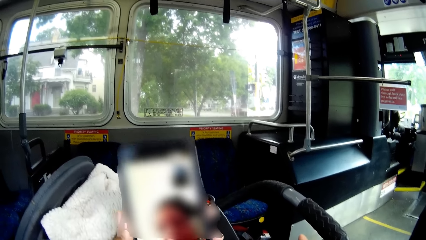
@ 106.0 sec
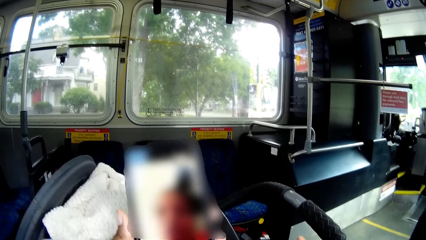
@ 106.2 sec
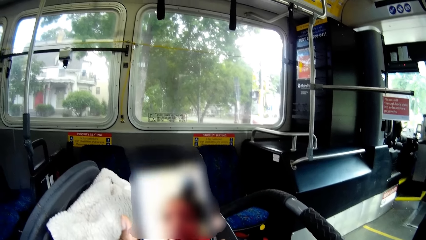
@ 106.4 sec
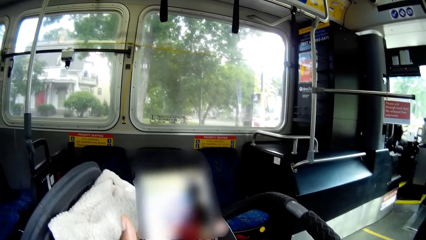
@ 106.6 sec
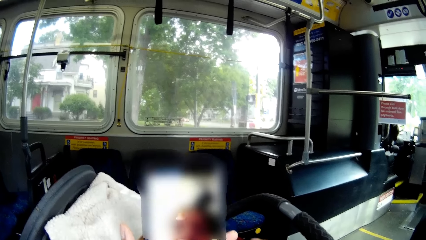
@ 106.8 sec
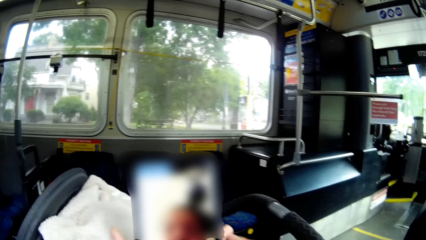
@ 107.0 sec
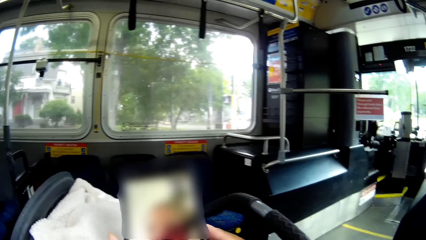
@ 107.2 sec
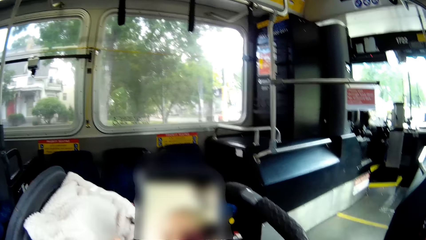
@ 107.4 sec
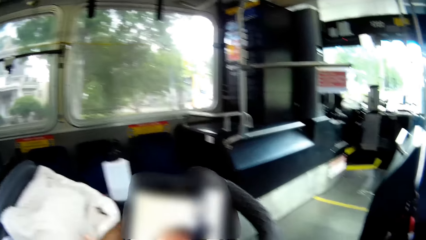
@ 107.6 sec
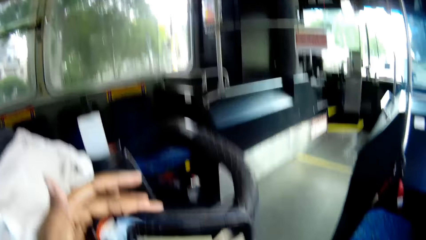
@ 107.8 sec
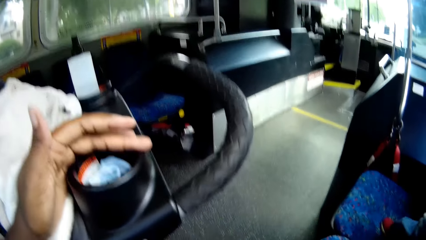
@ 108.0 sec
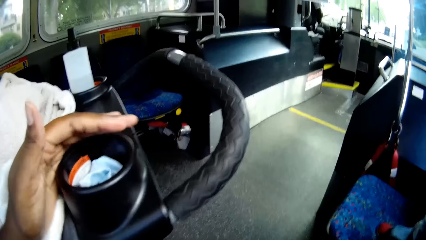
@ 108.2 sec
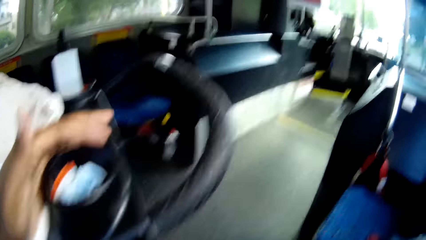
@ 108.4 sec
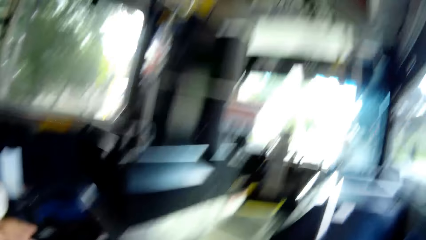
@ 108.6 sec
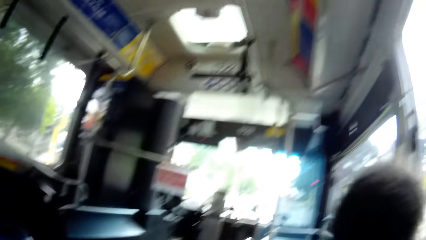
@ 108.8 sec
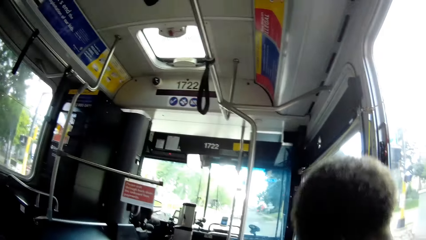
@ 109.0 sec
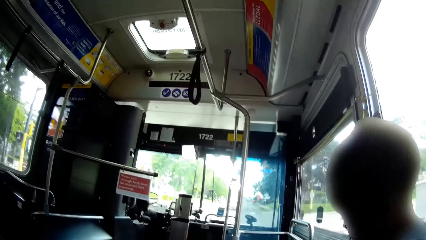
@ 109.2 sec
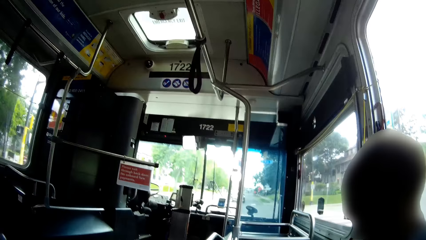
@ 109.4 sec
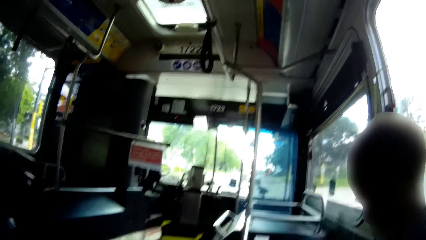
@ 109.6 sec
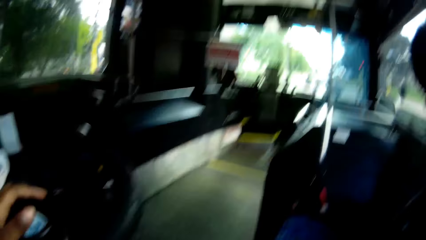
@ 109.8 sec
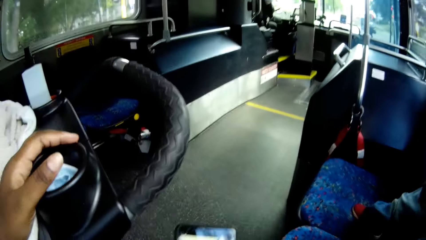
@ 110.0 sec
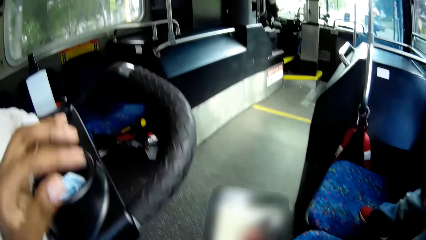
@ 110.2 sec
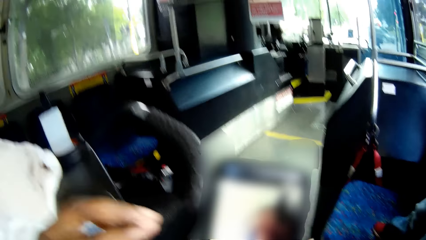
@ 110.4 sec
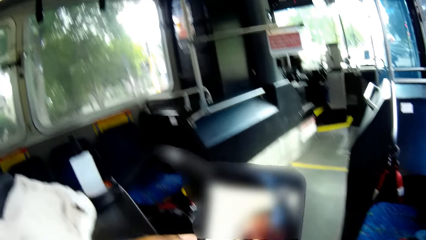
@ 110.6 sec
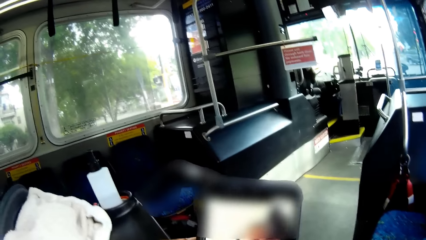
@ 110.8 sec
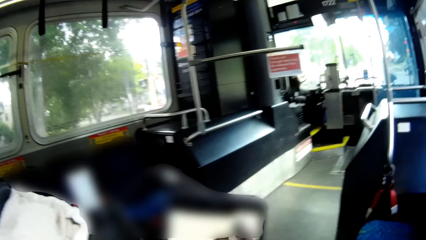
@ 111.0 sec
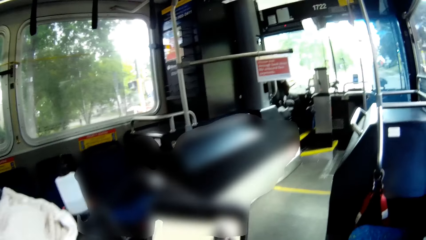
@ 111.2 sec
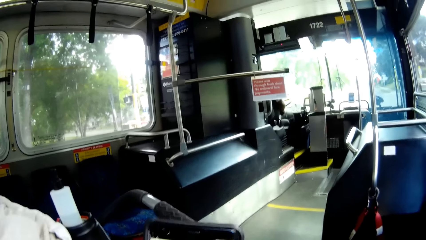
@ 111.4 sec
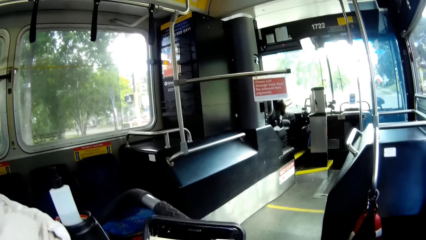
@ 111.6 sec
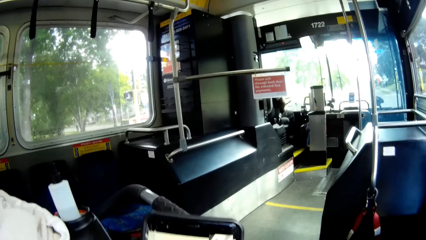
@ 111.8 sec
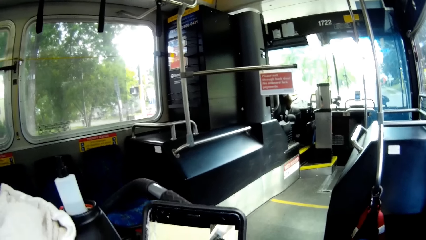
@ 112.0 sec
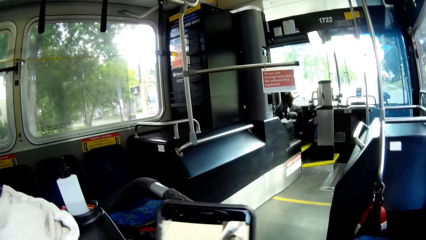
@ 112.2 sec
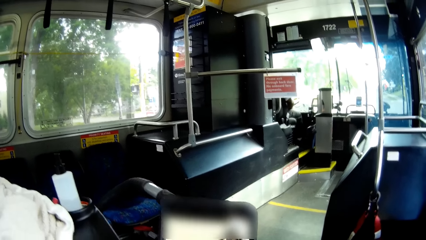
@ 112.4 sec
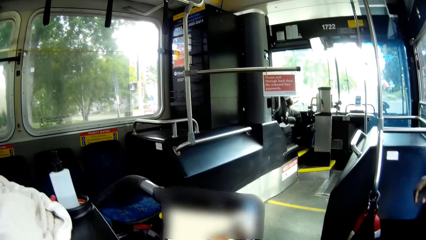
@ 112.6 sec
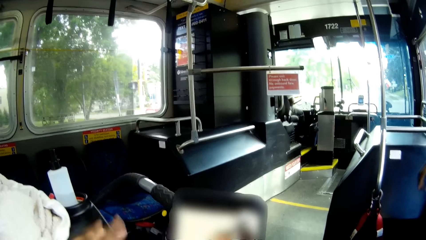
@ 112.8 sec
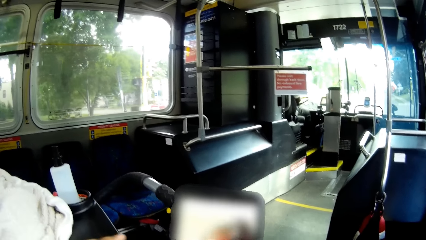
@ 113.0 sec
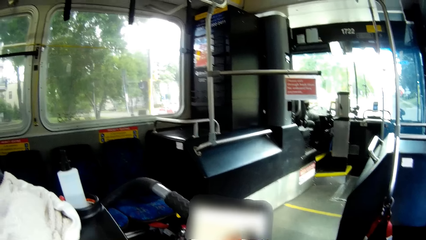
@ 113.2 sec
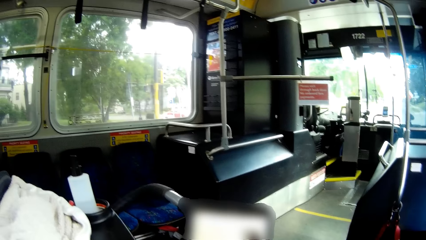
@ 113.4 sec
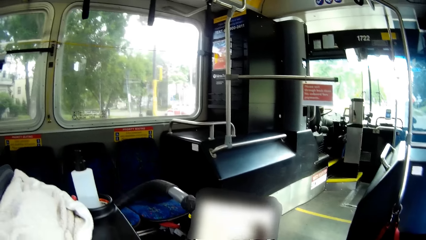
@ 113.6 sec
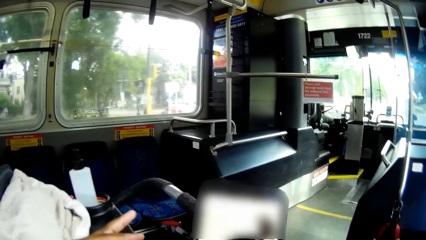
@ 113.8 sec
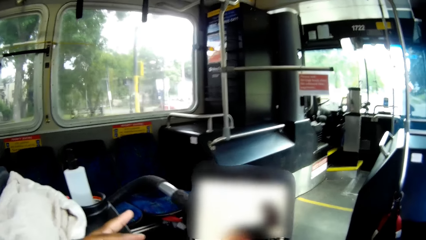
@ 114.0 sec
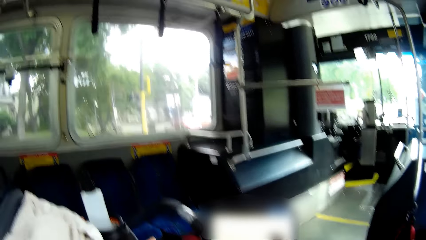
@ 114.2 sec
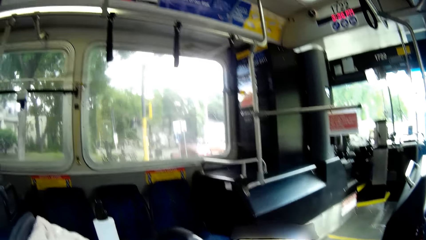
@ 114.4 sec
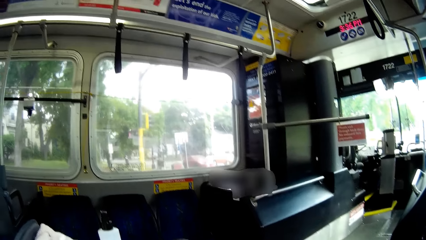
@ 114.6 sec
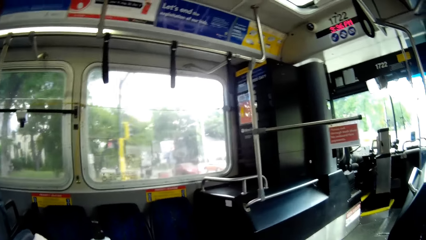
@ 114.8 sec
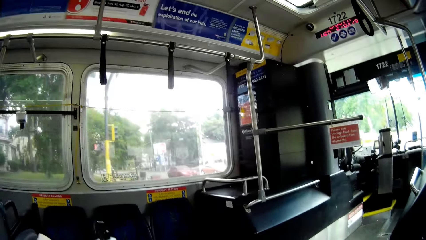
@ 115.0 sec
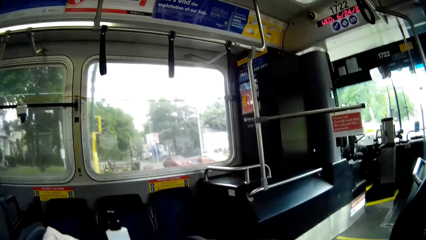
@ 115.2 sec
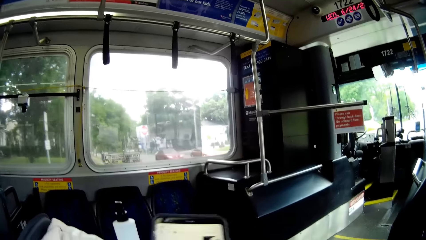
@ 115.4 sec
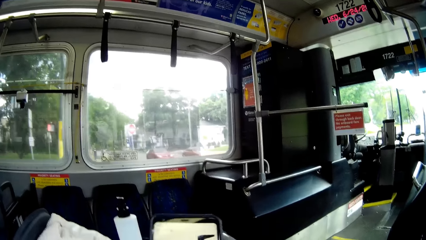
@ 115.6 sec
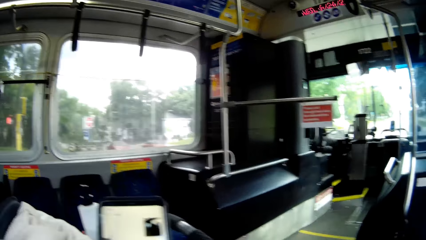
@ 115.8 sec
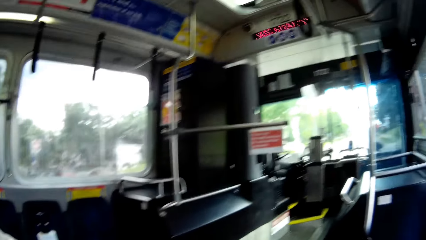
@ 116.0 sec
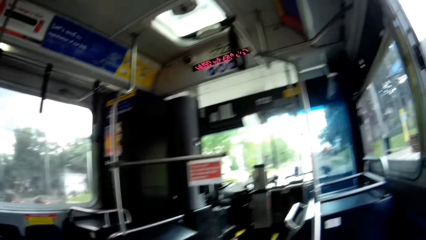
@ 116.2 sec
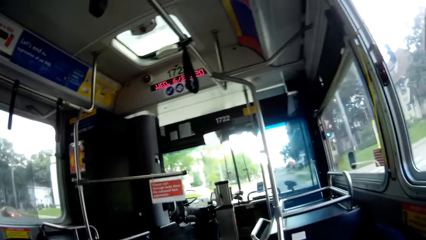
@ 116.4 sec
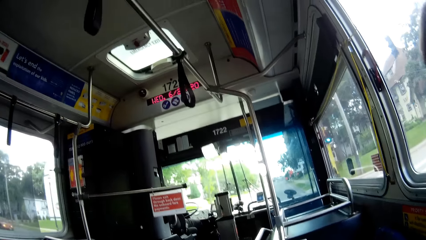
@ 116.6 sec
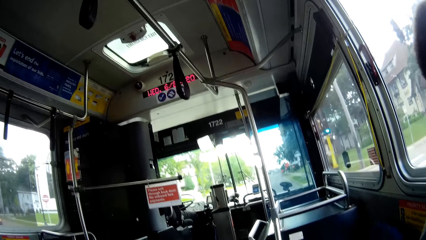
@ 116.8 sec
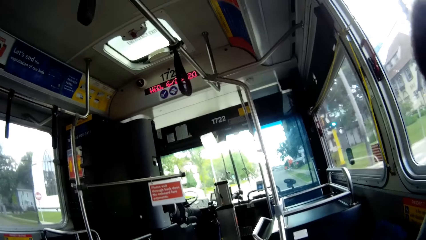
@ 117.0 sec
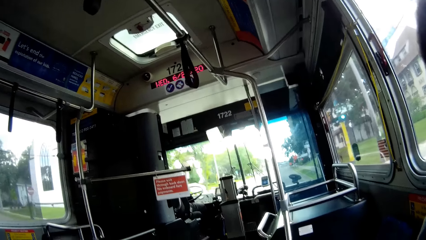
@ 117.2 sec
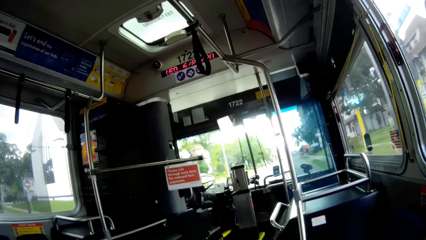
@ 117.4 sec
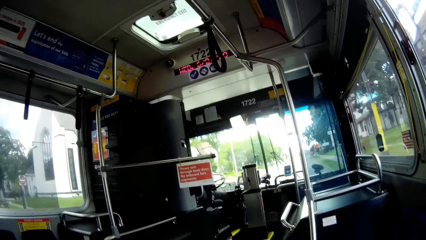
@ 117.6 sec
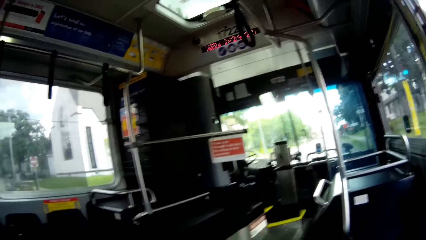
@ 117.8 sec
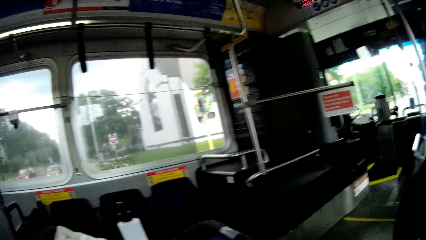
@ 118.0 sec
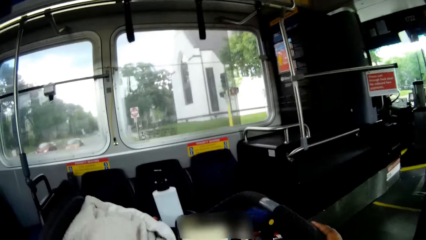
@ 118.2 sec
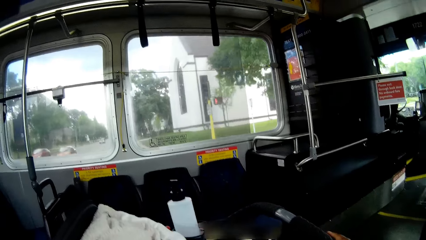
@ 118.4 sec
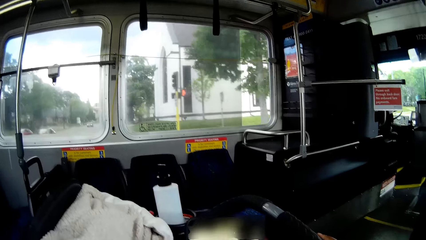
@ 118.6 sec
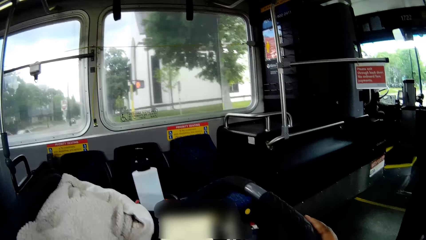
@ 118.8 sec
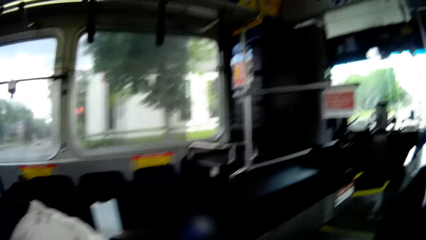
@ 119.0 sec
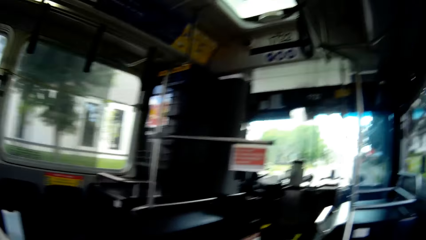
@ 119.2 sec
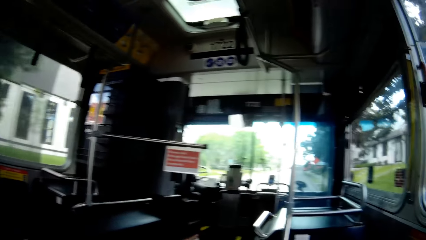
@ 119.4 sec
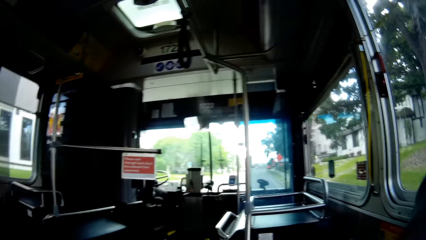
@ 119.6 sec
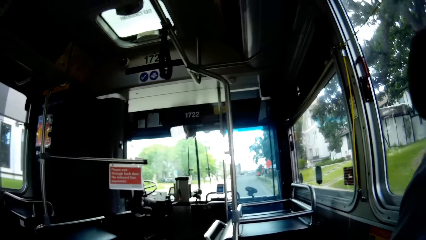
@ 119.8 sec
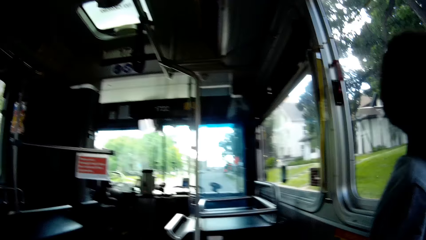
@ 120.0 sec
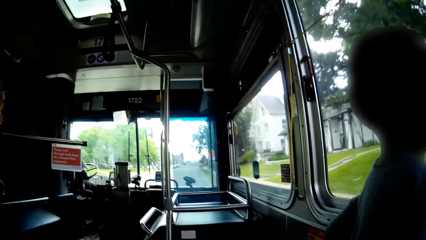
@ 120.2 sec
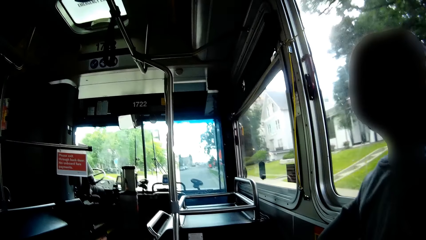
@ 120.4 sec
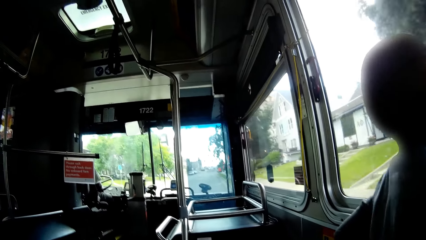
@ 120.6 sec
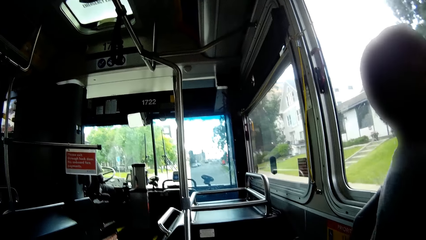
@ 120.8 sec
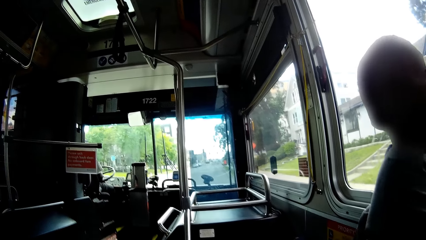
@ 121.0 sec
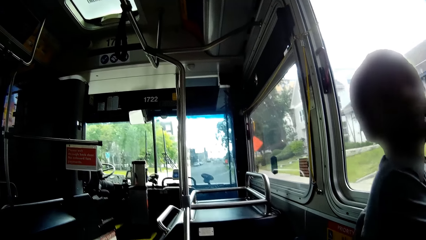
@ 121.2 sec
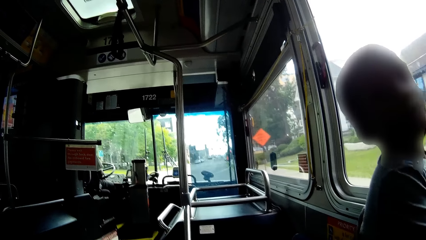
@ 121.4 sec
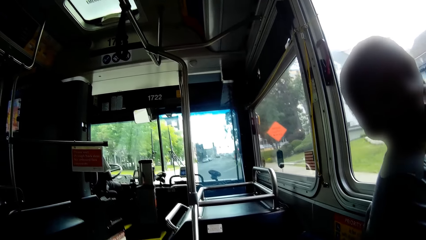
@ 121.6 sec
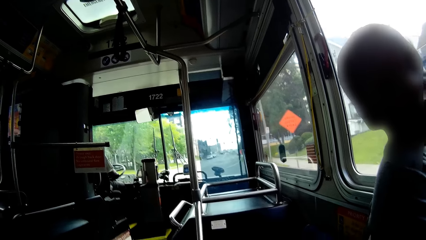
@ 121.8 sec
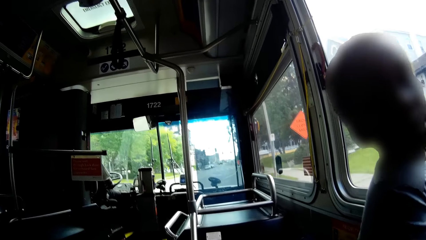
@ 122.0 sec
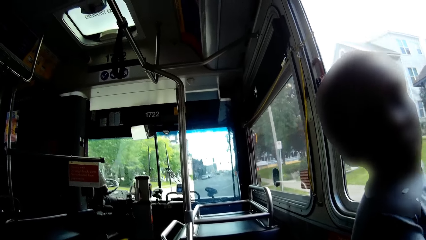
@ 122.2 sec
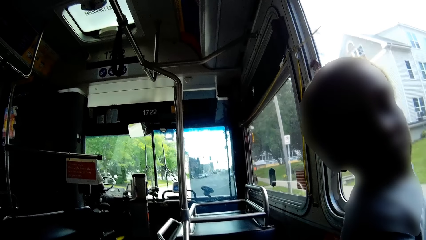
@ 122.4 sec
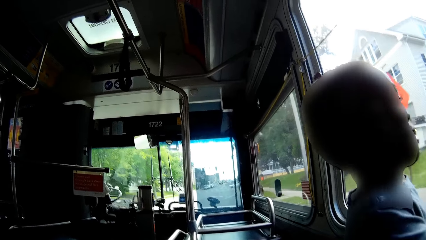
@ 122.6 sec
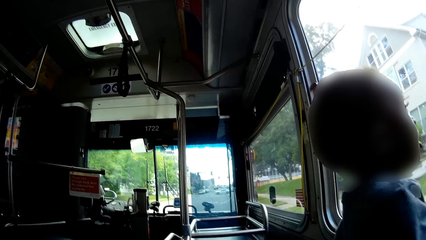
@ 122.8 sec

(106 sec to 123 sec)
The camera wearer passes the phone from her left hand to her right hand. She holds something. She looks around. She holds the phone with both hands. She holds the phone with her right hand. She interacts with the boy. She looks through the bus windows.
